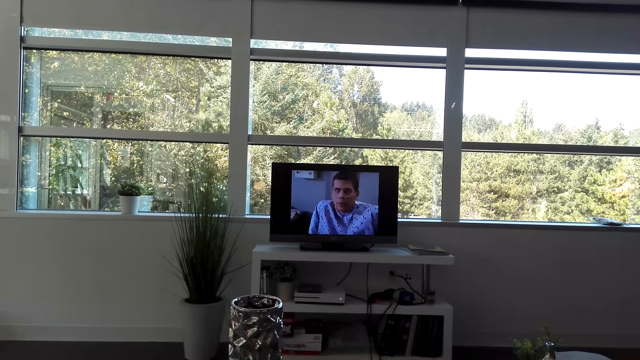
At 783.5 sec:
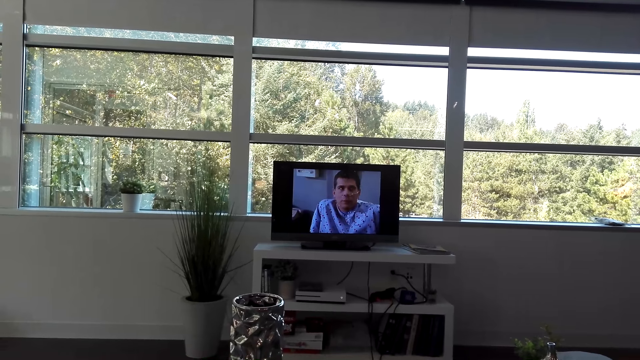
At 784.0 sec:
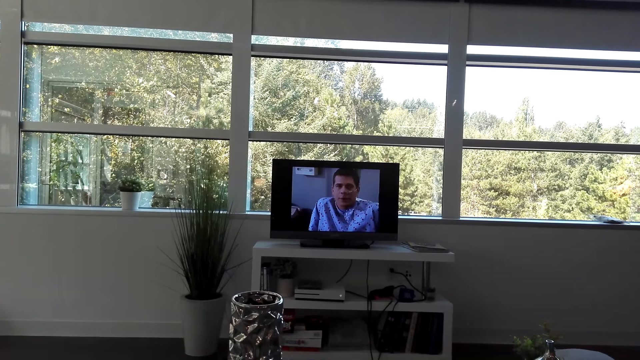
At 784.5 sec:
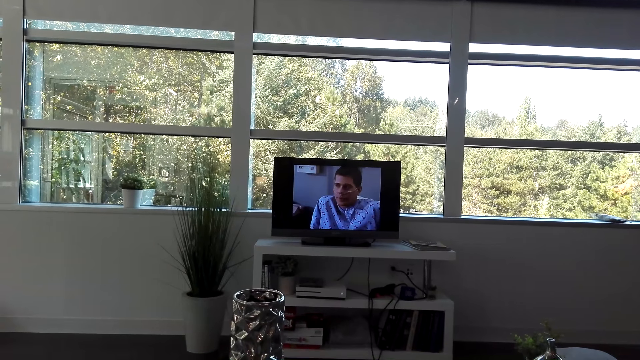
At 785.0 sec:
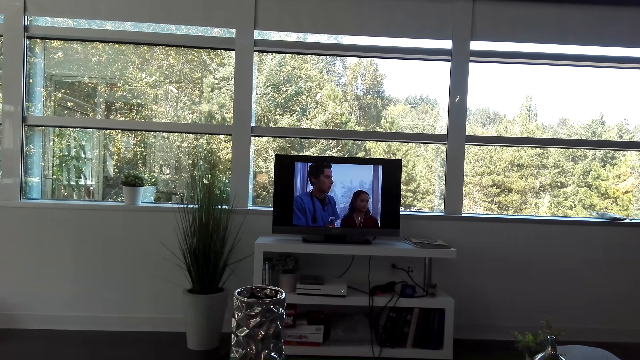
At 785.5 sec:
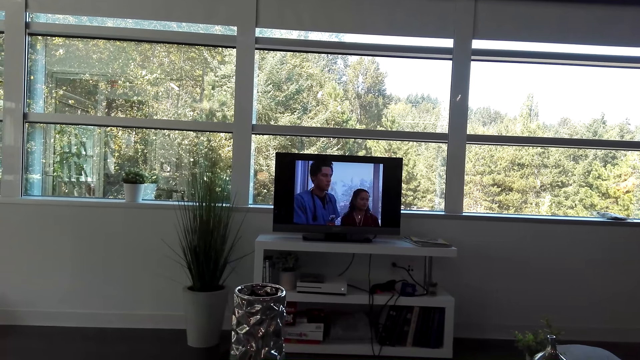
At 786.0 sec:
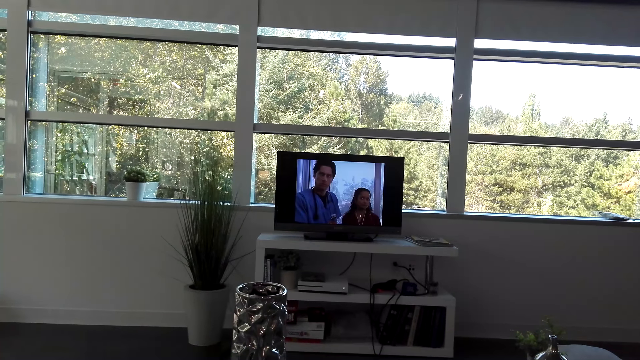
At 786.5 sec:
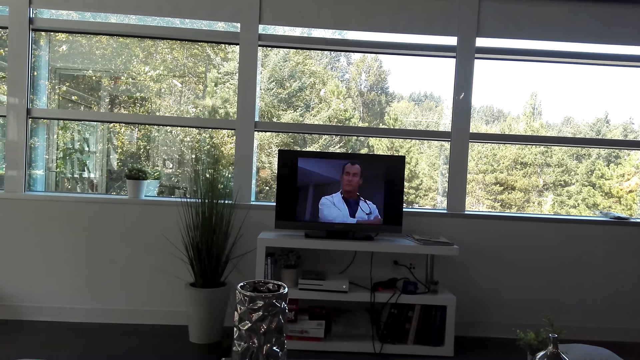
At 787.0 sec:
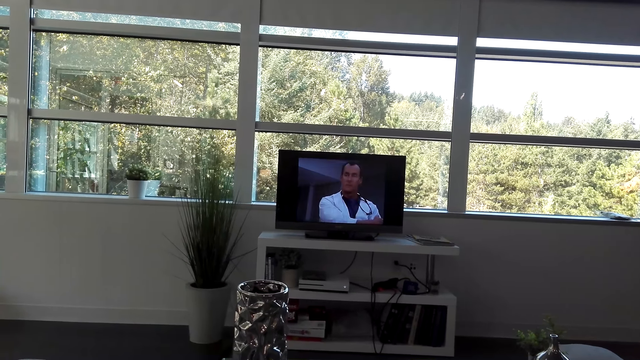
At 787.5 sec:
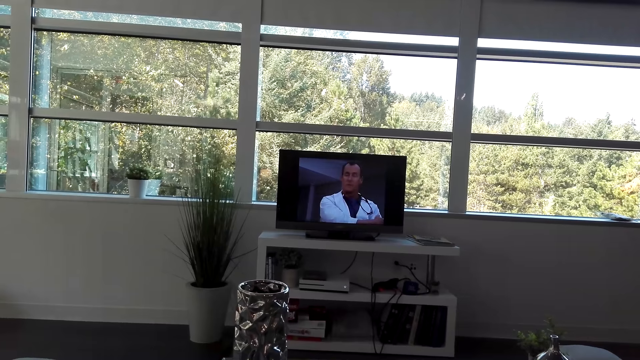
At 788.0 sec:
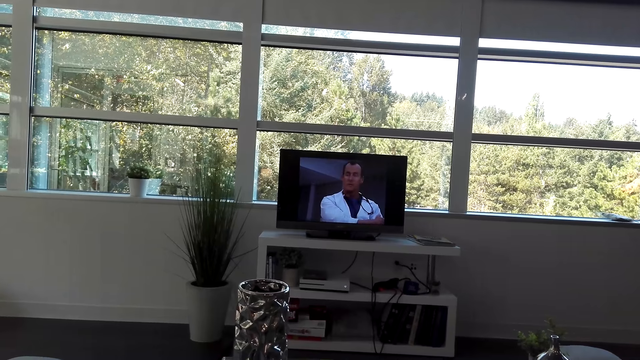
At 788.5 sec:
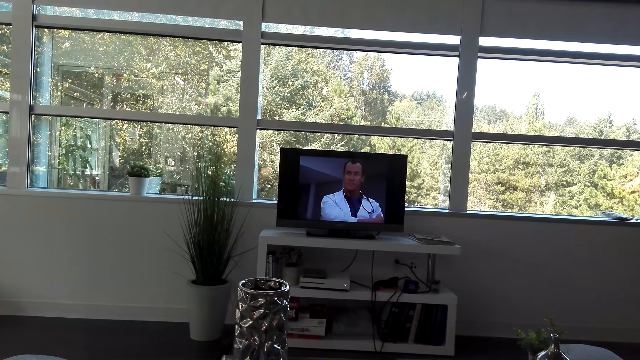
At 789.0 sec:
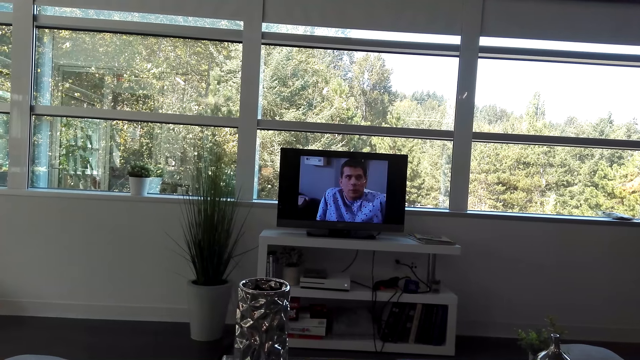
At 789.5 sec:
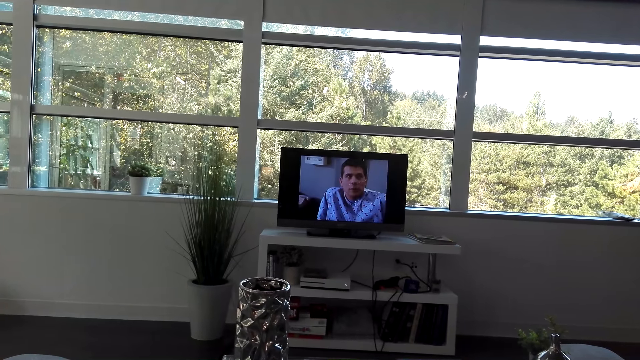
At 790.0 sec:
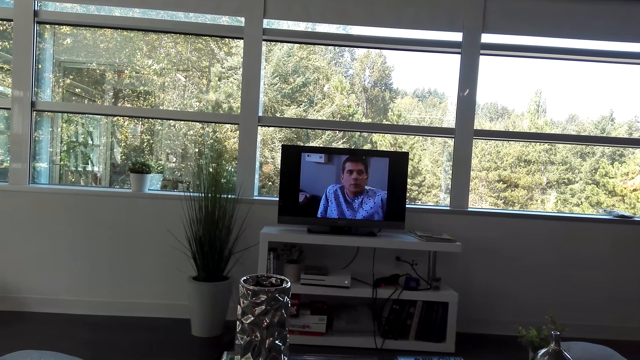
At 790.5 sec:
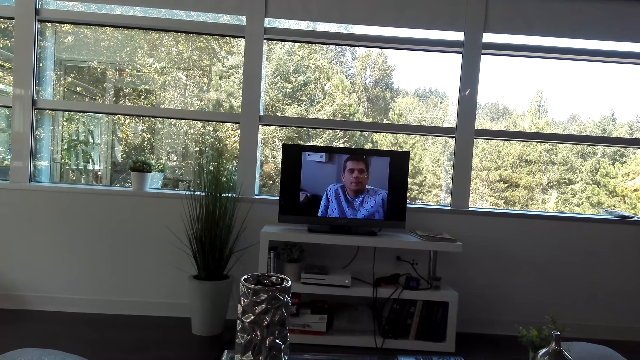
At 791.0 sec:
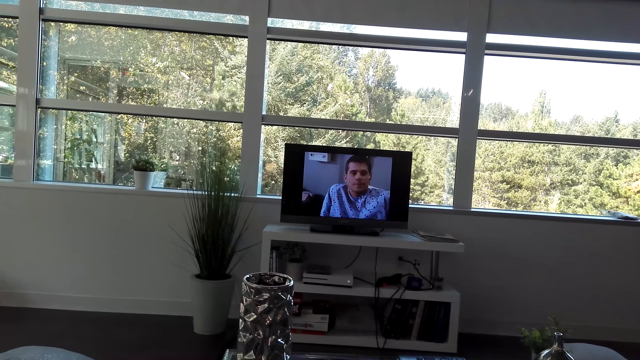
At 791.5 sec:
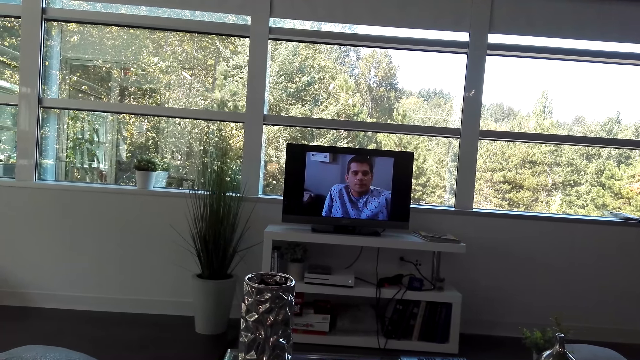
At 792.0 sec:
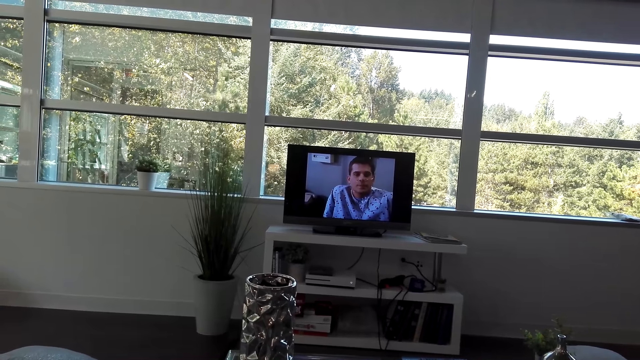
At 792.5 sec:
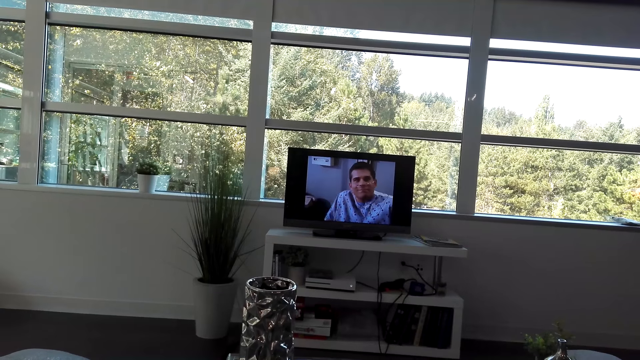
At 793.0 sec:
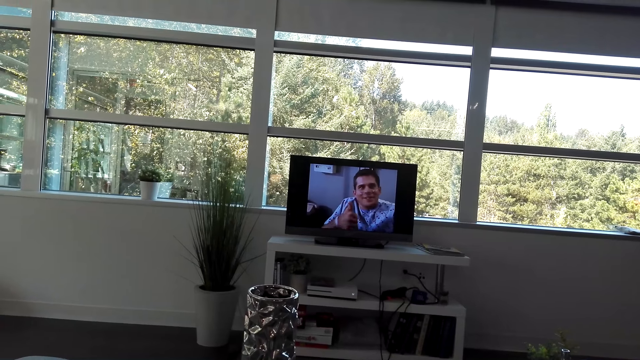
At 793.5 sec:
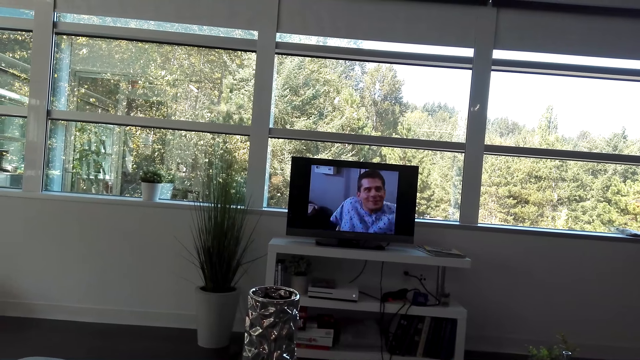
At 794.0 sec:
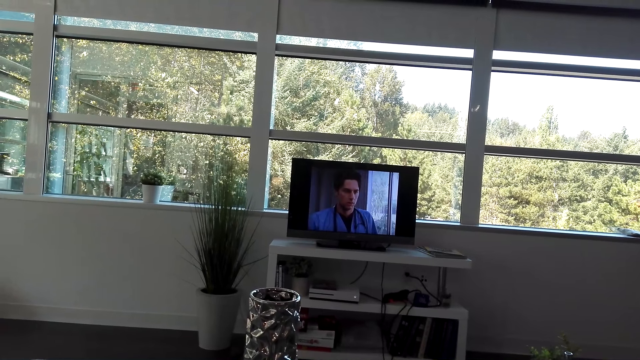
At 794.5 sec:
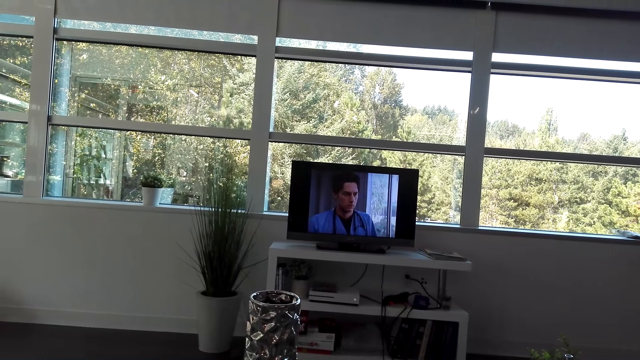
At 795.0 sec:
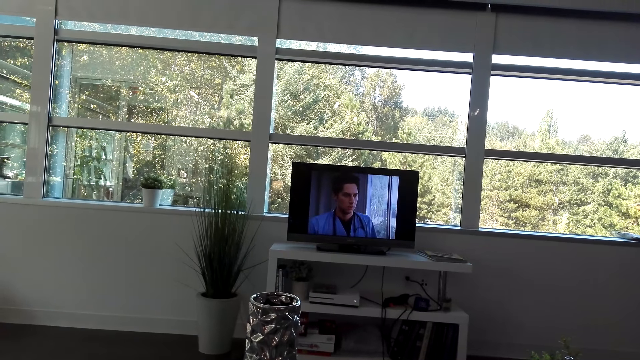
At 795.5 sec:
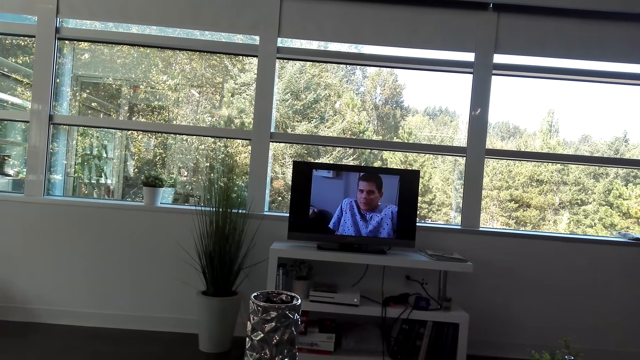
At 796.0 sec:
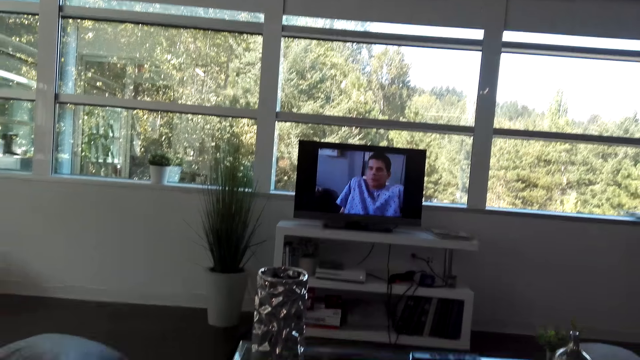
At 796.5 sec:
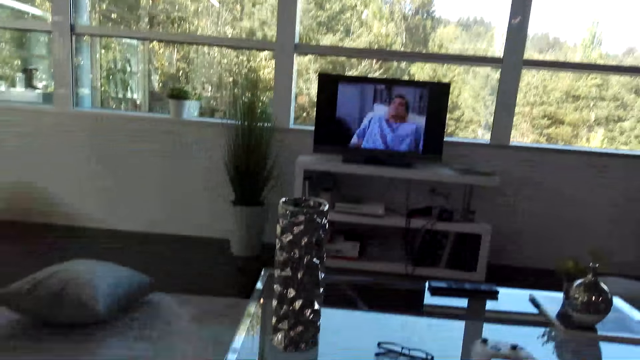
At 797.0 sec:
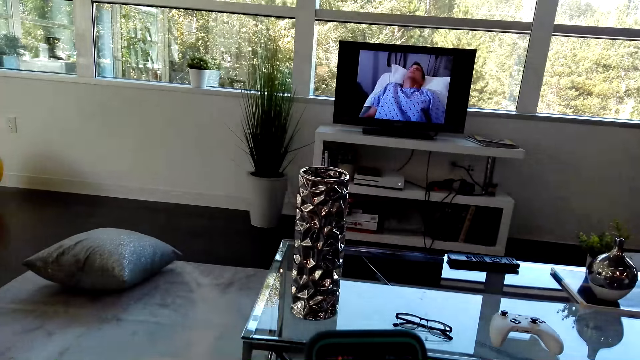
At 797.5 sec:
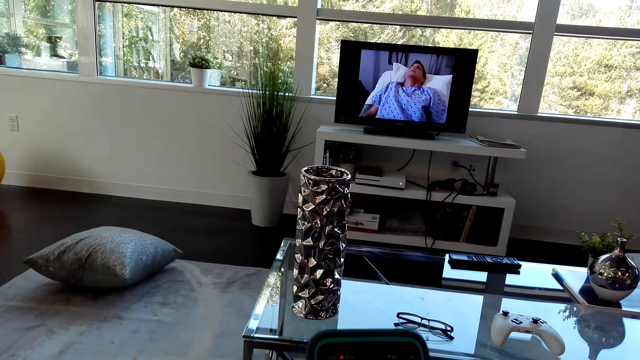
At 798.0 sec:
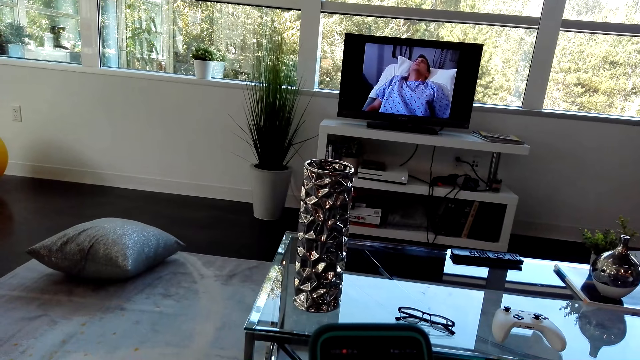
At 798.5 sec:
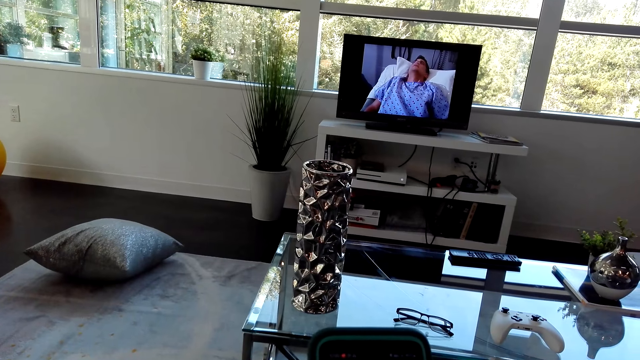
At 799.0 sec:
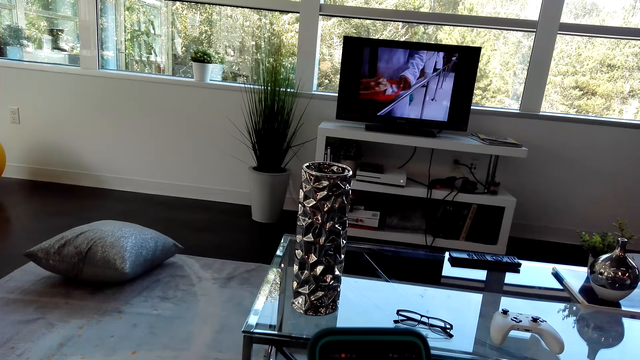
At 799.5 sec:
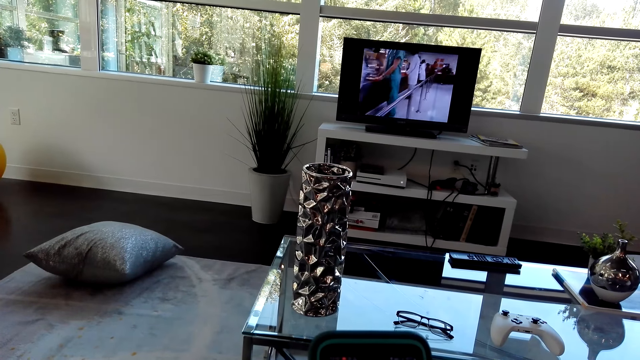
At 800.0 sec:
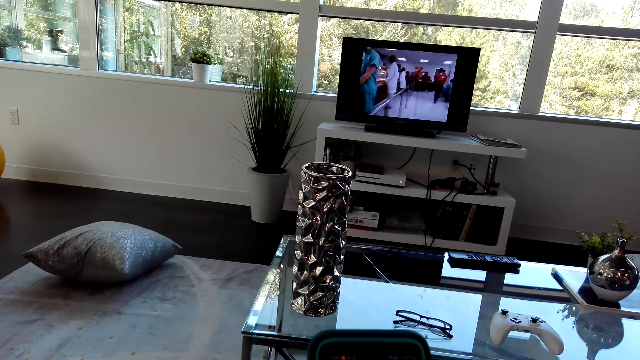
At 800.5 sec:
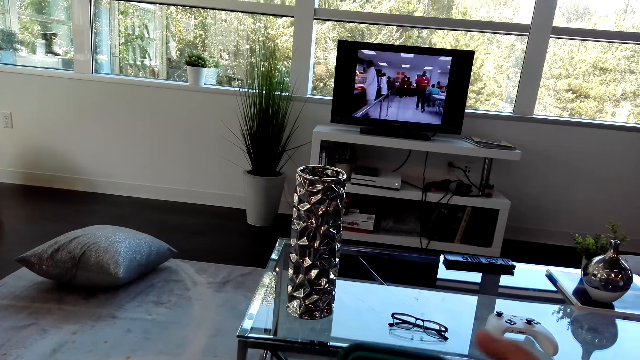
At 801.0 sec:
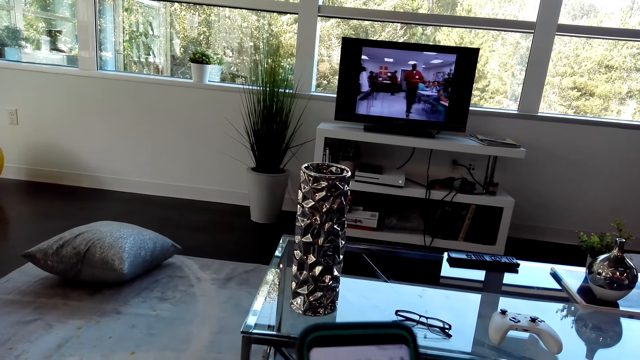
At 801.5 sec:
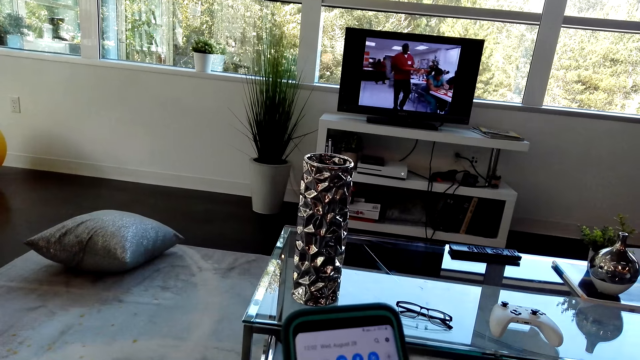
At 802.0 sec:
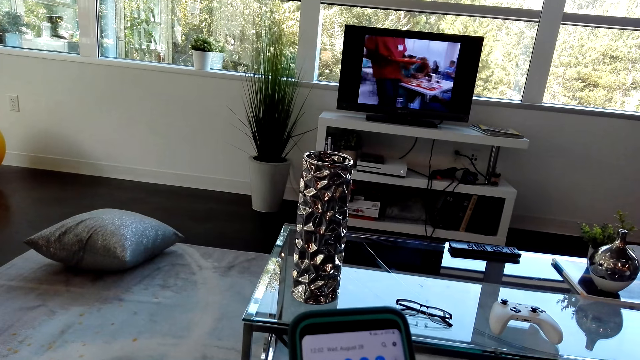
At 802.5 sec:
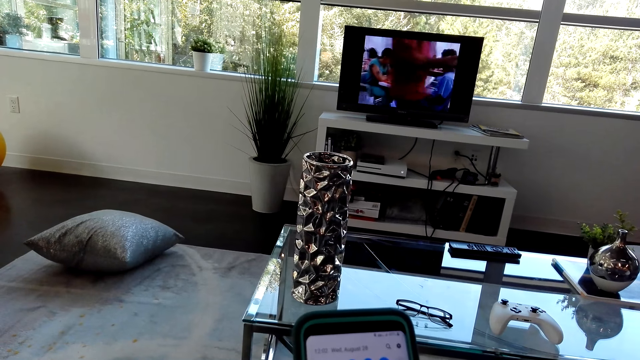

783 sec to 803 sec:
The camera wearer scrolls the phone.
